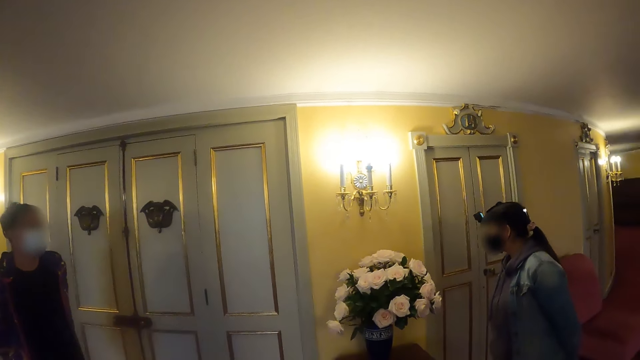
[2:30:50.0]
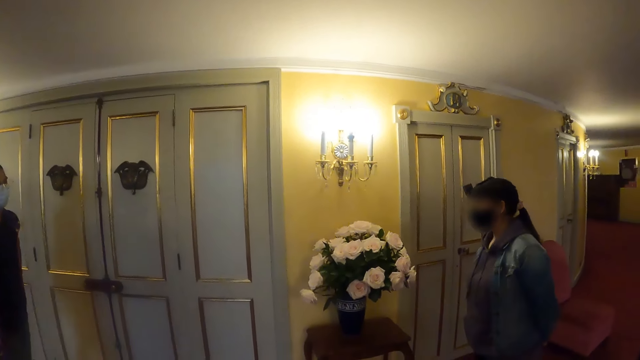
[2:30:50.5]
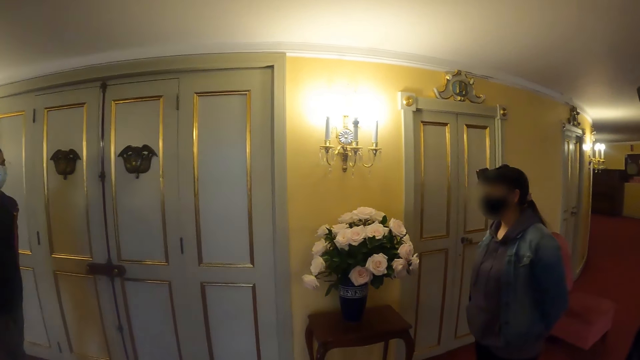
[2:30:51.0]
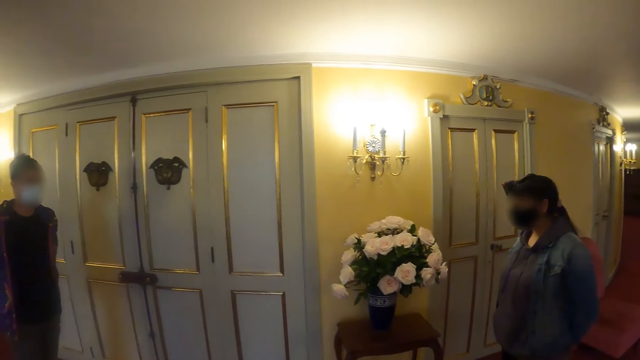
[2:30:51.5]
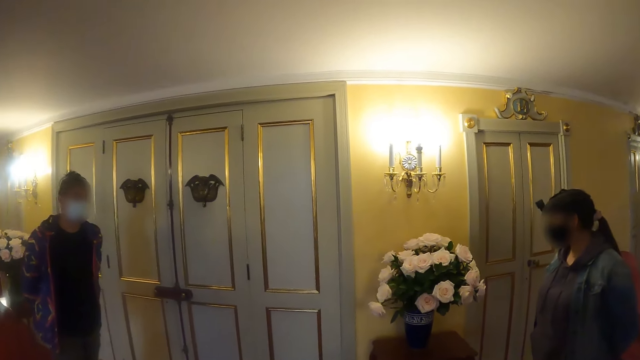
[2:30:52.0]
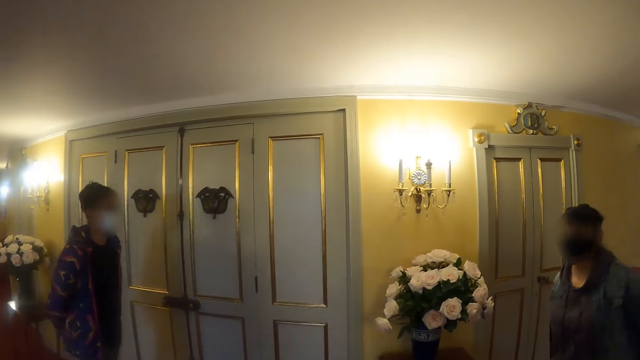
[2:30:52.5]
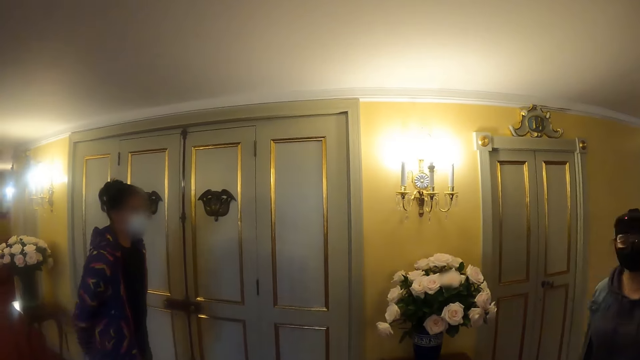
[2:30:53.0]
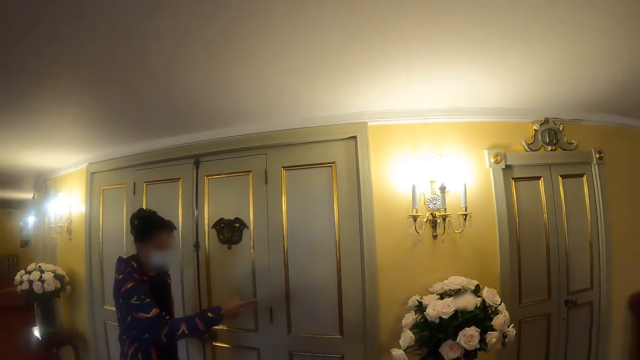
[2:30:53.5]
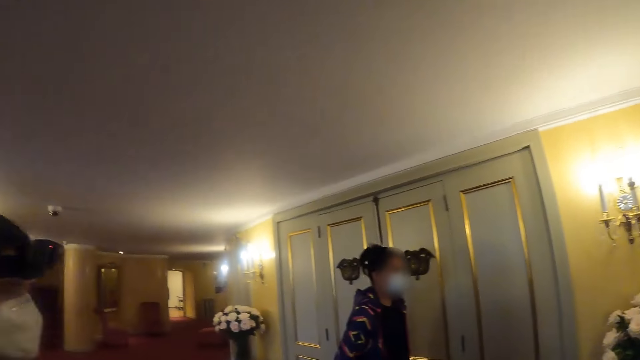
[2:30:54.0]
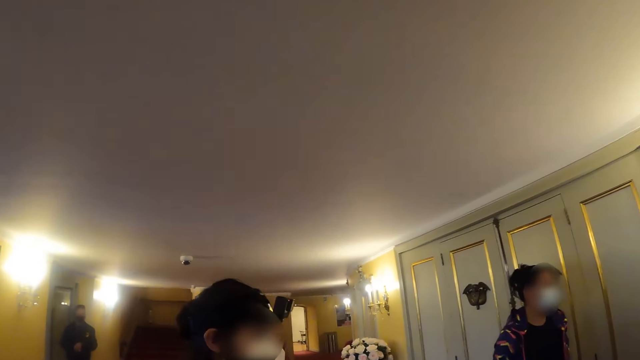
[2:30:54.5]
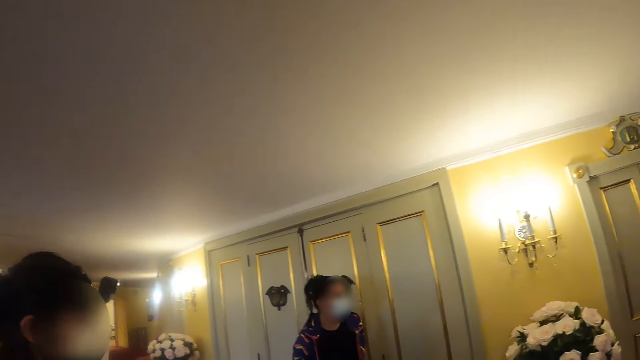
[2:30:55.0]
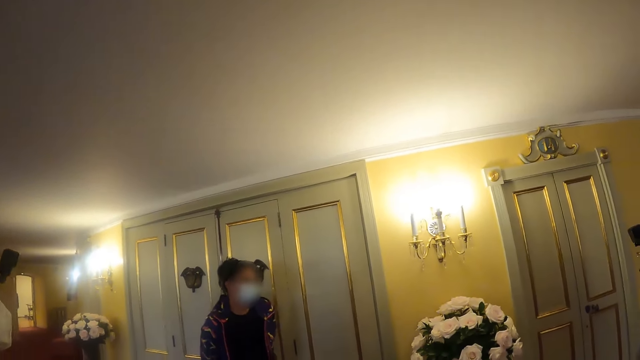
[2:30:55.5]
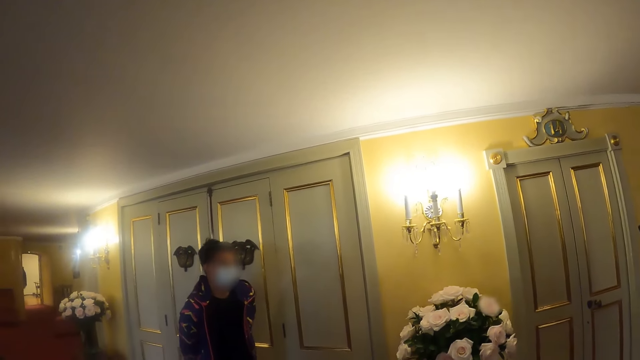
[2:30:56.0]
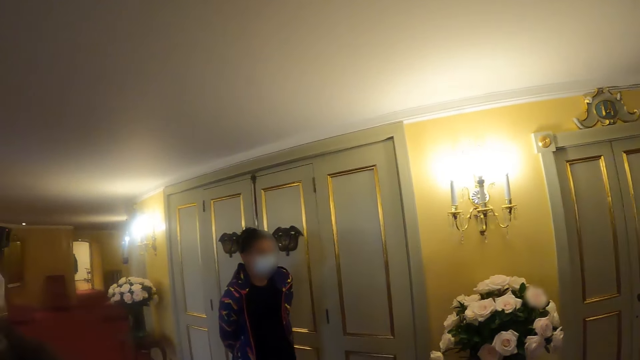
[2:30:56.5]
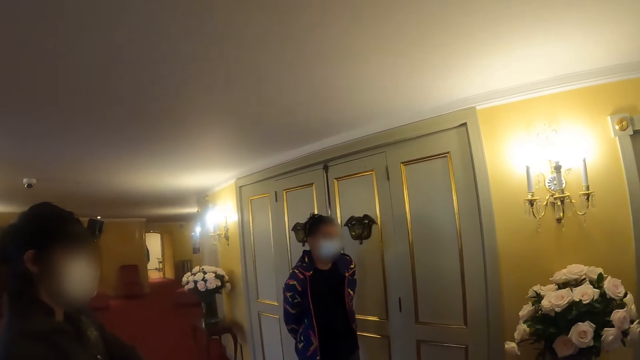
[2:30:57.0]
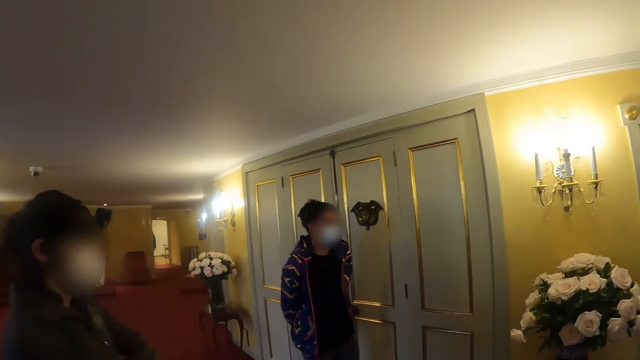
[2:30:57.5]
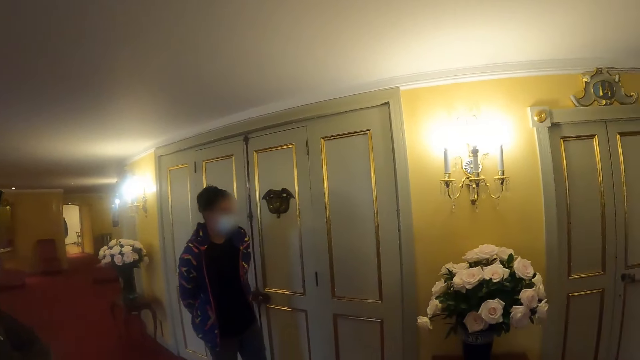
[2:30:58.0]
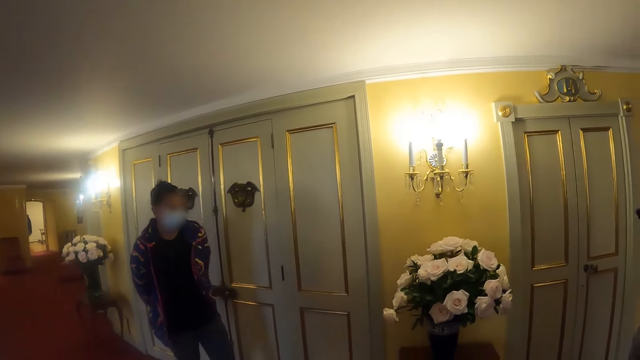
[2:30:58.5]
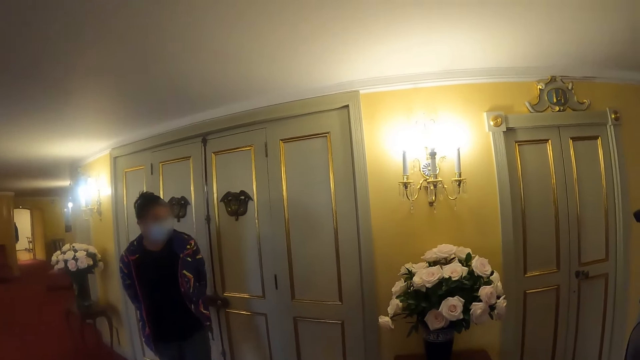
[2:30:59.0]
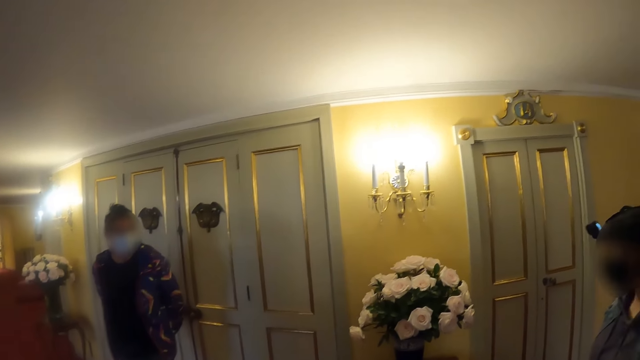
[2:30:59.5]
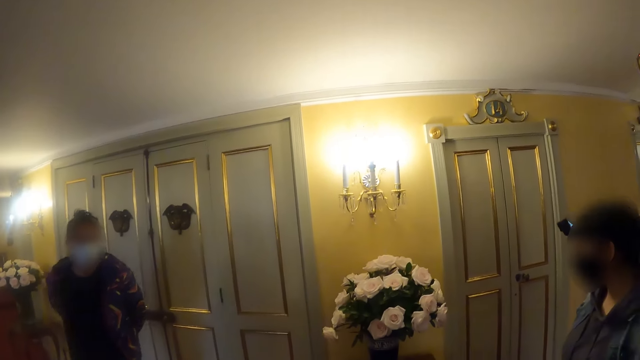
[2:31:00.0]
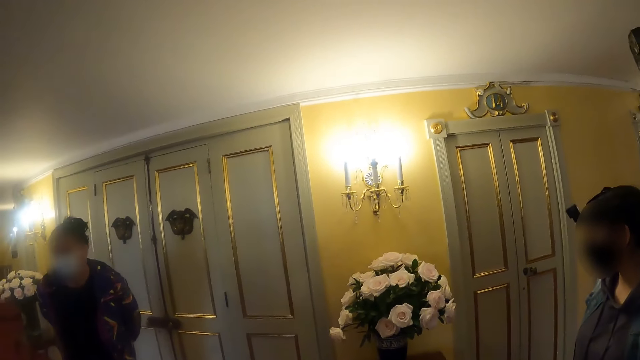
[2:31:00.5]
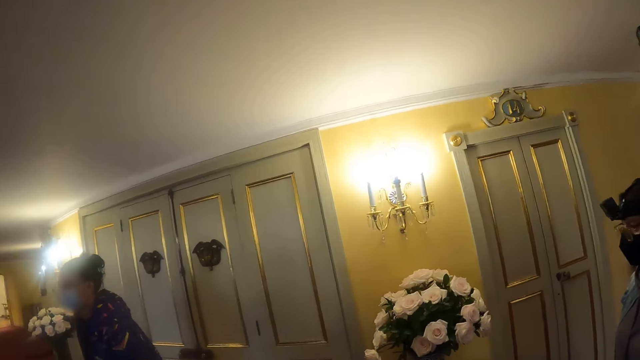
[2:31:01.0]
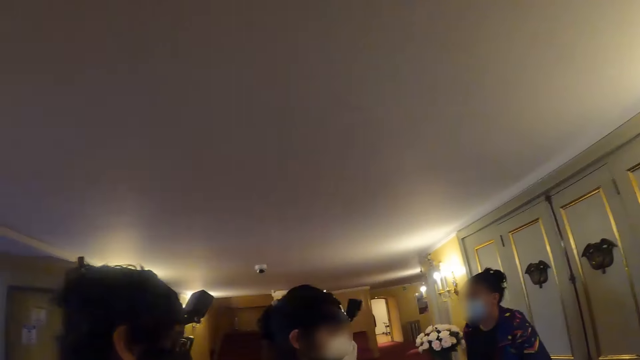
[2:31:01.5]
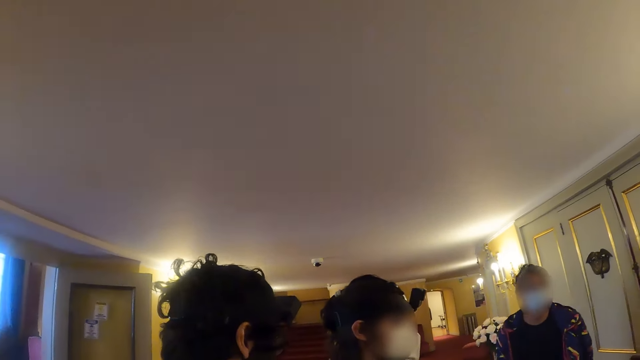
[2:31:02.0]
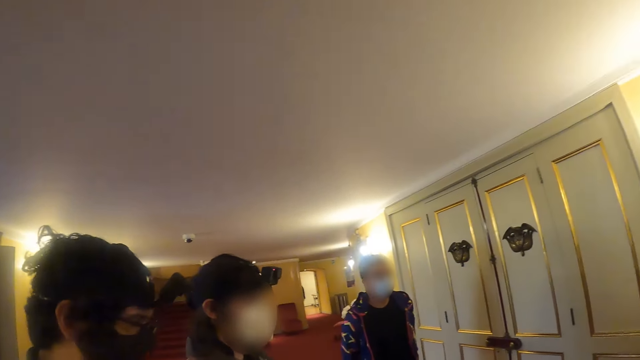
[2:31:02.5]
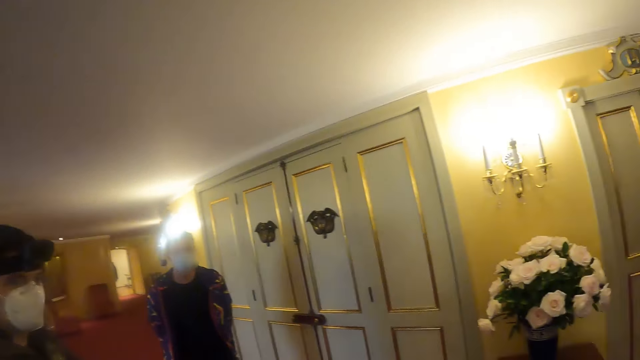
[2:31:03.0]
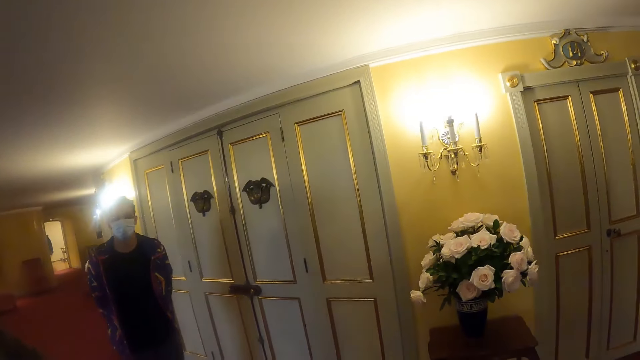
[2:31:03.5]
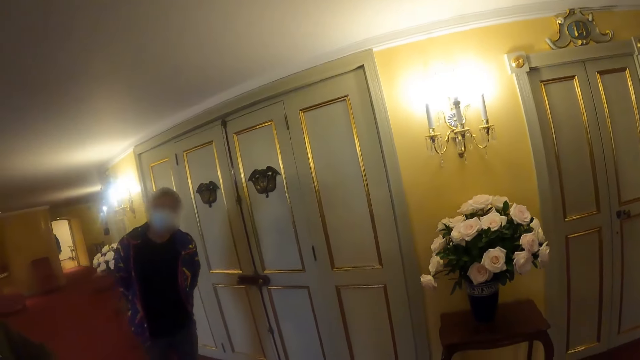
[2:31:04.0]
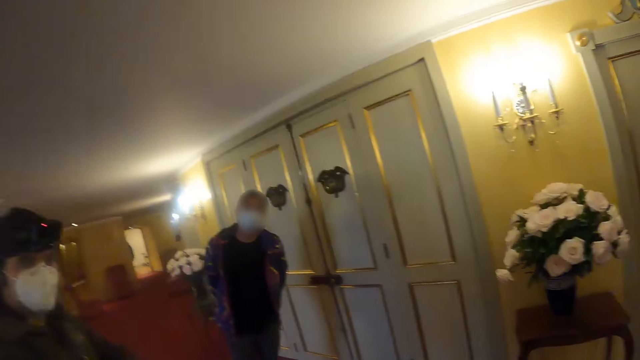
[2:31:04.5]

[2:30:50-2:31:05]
A man makes a step. The man points at the flower. The camera wearer looks around. The man looks around. The camera wearer looks around.

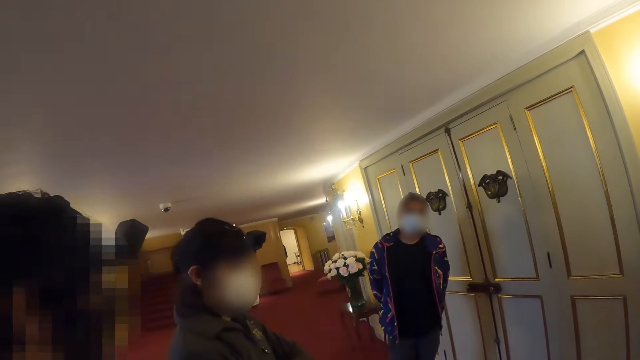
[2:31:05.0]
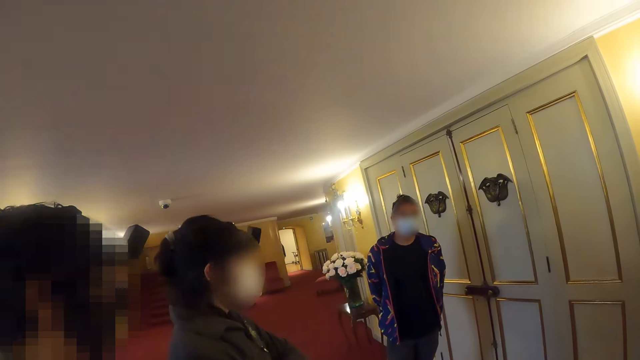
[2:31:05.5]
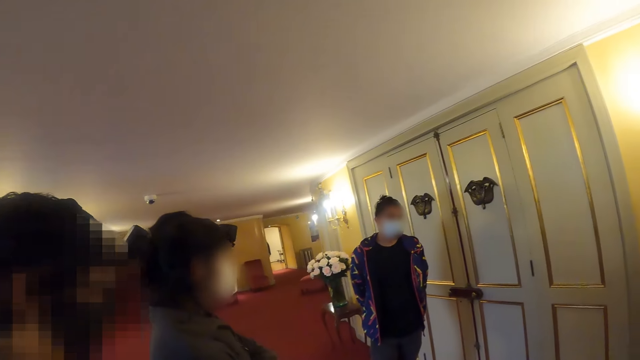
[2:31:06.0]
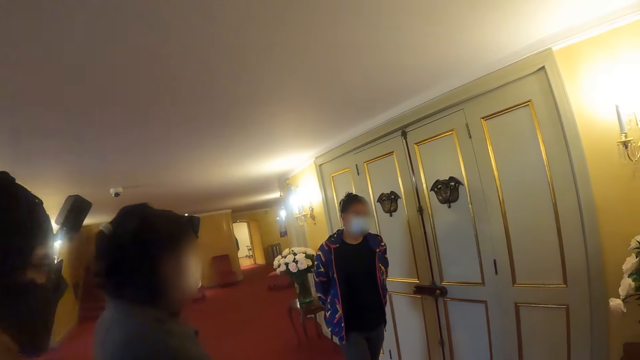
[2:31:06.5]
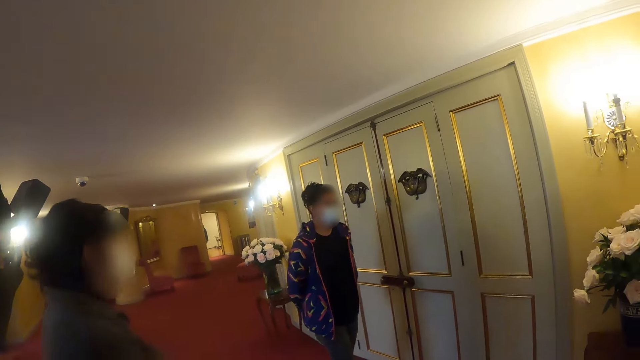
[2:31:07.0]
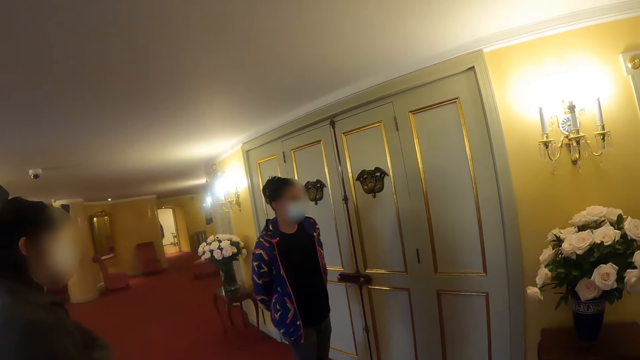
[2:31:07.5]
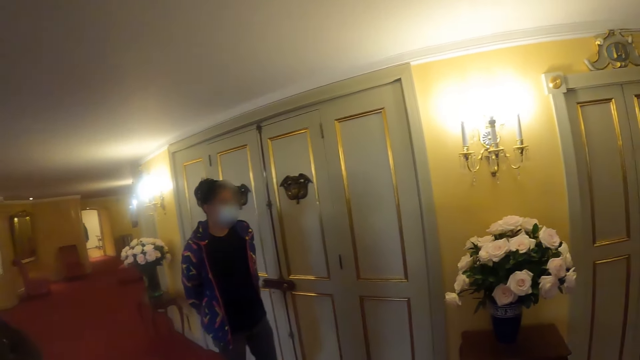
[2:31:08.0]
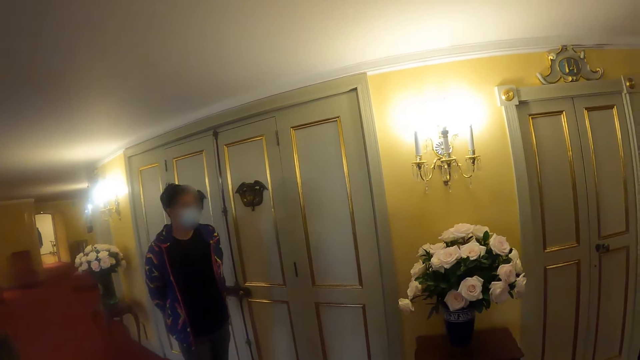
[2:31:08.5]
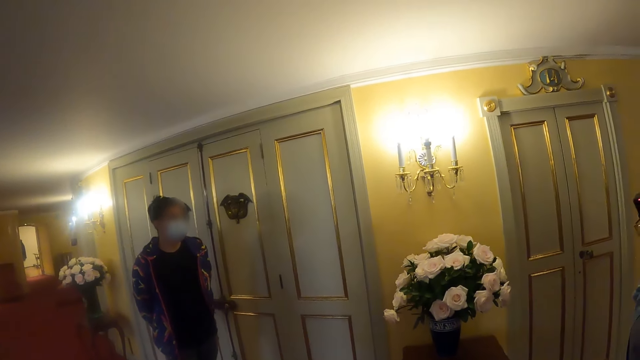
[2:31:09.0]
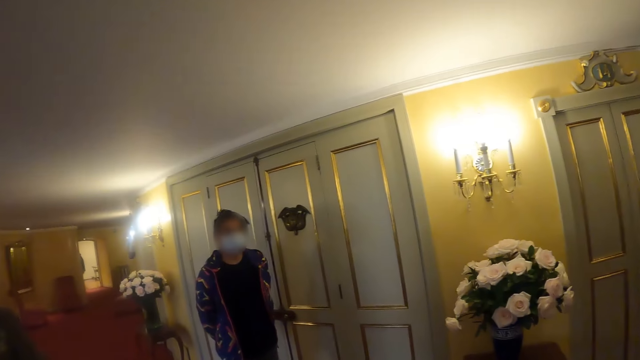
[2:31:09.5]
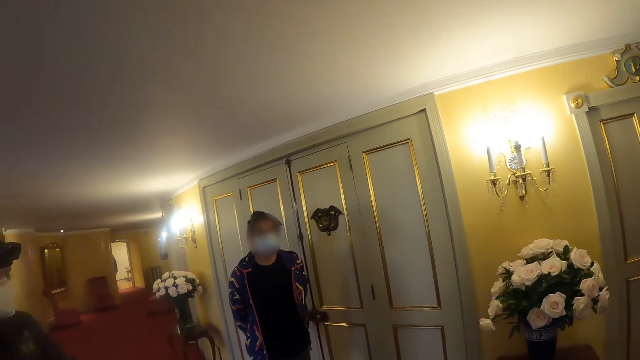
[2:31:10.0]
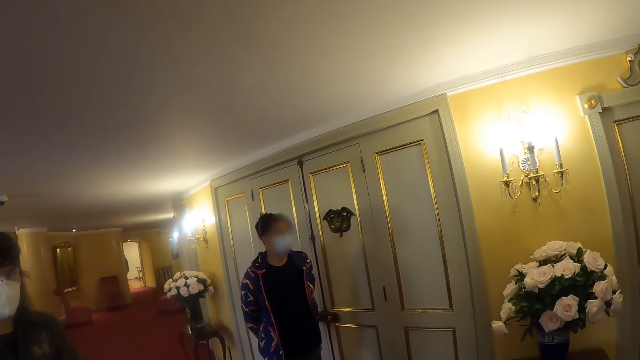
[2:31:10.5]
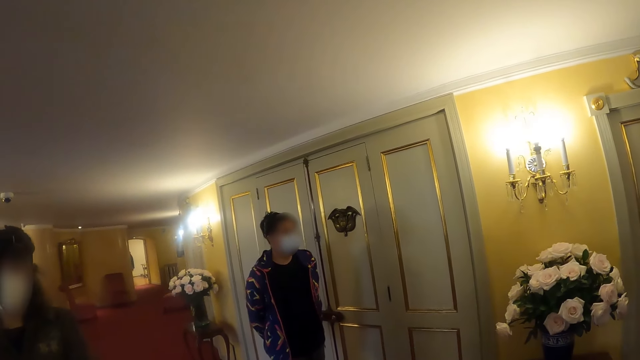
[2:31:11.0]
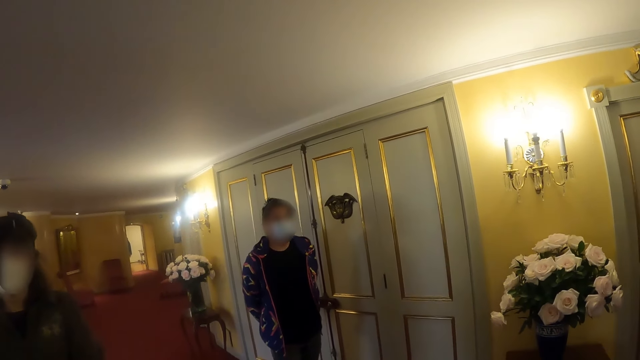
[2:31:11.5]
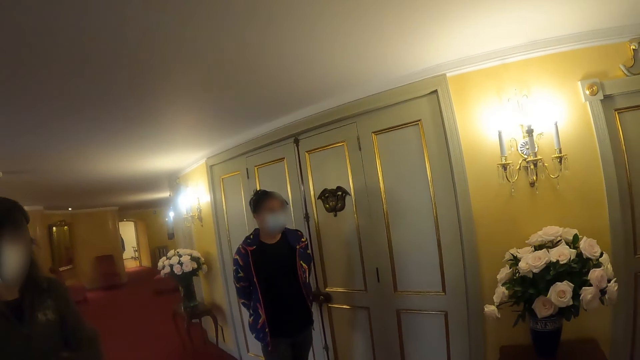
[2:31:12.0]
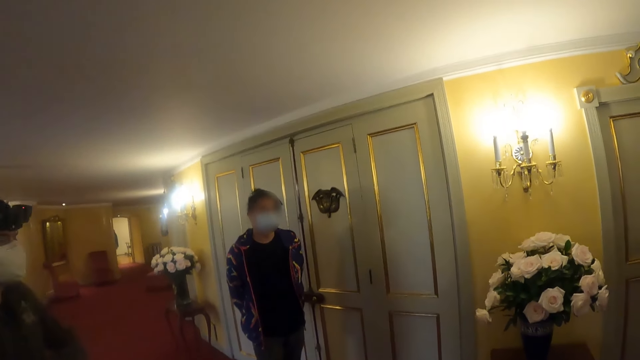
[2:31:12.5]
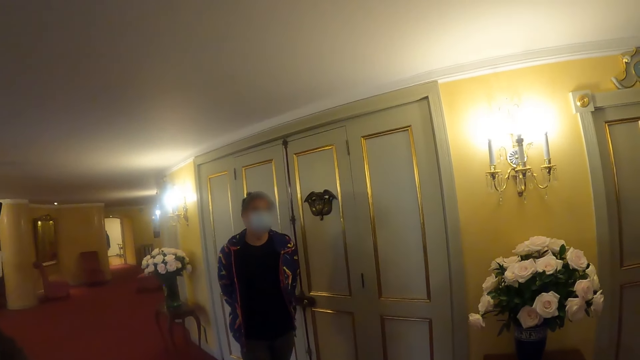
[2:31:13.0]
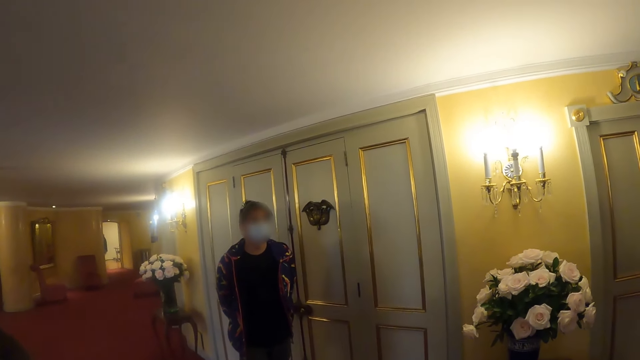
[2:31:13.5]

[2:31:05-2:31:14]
A man makes a step. The camera wearer looks around.
